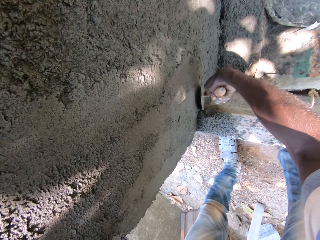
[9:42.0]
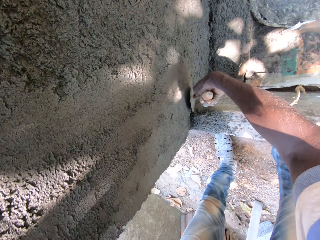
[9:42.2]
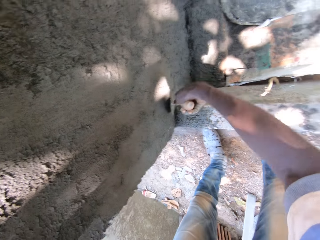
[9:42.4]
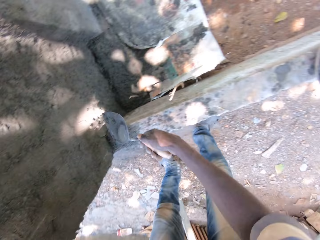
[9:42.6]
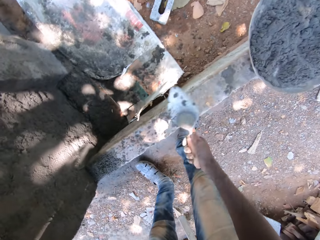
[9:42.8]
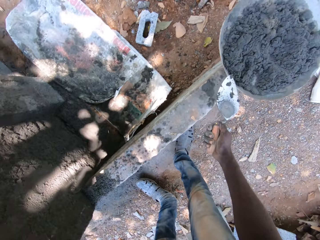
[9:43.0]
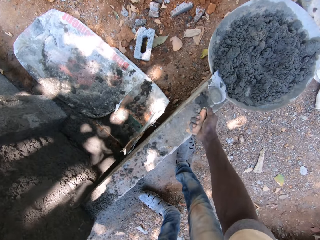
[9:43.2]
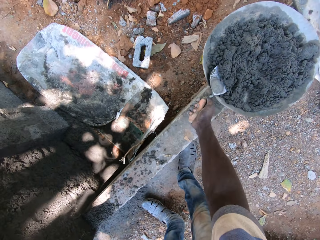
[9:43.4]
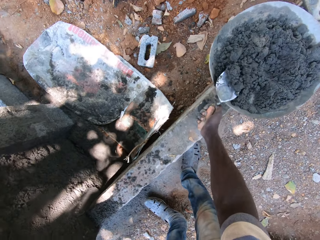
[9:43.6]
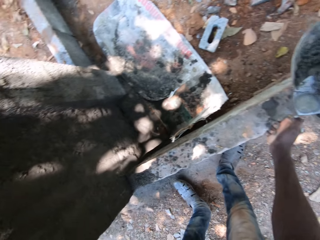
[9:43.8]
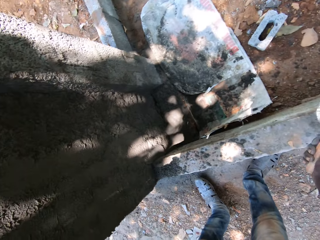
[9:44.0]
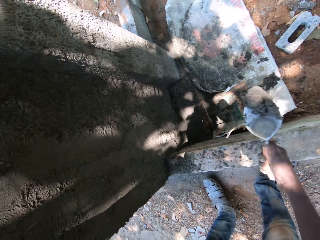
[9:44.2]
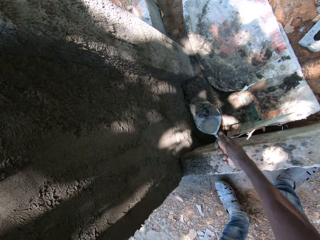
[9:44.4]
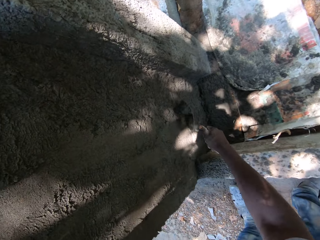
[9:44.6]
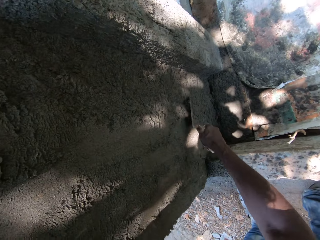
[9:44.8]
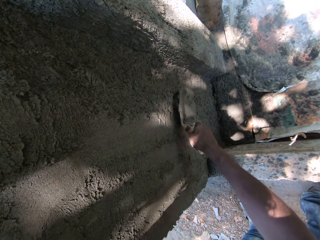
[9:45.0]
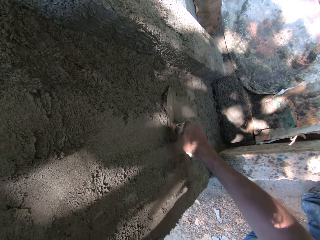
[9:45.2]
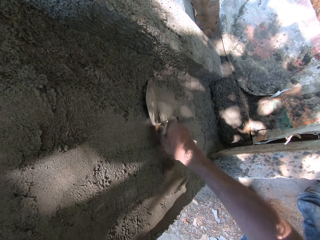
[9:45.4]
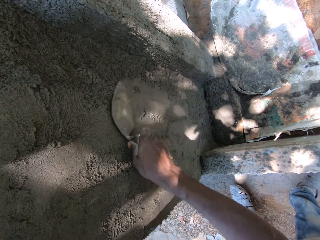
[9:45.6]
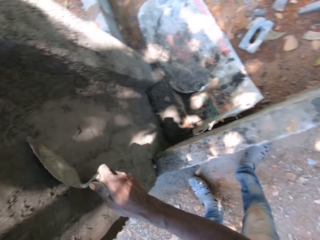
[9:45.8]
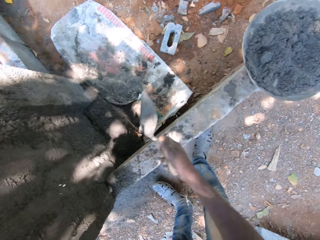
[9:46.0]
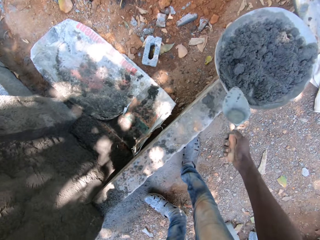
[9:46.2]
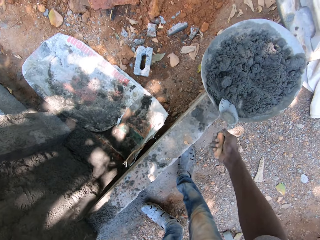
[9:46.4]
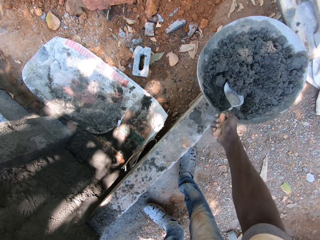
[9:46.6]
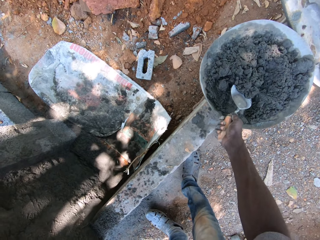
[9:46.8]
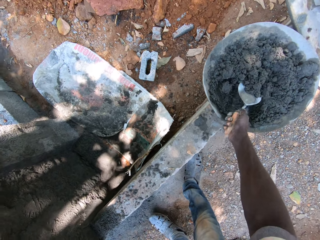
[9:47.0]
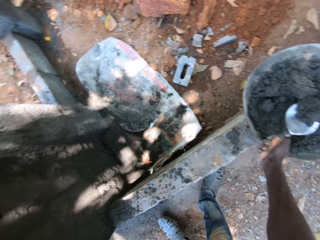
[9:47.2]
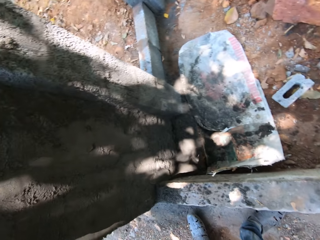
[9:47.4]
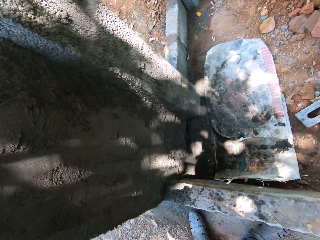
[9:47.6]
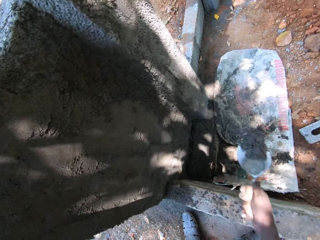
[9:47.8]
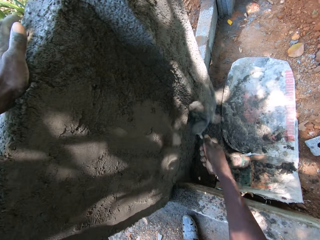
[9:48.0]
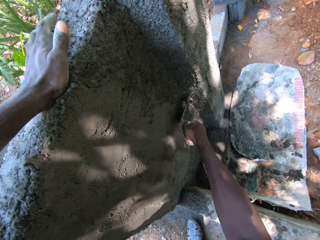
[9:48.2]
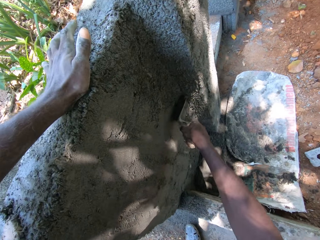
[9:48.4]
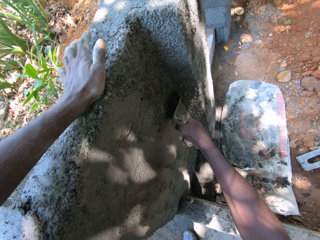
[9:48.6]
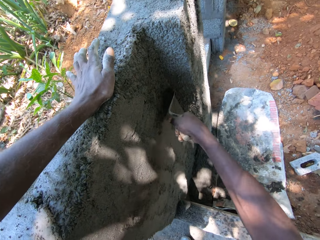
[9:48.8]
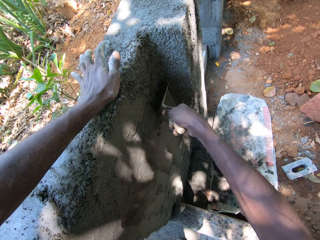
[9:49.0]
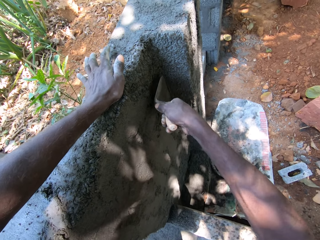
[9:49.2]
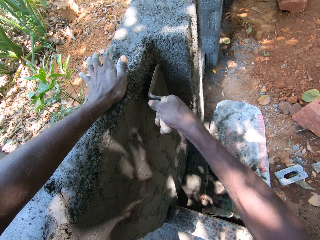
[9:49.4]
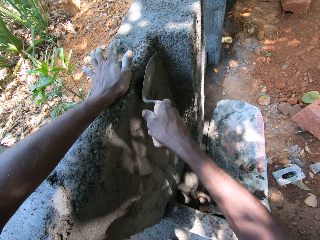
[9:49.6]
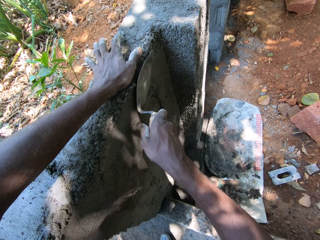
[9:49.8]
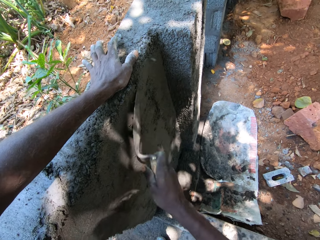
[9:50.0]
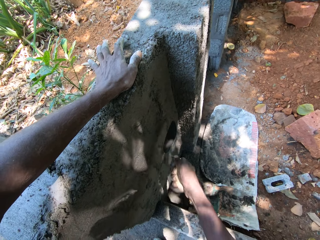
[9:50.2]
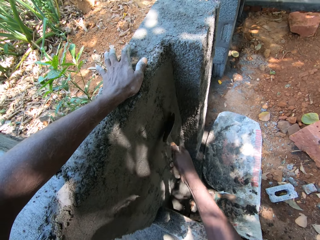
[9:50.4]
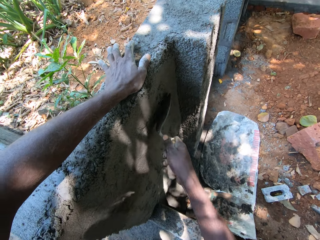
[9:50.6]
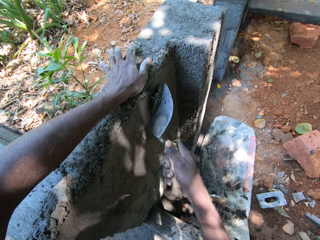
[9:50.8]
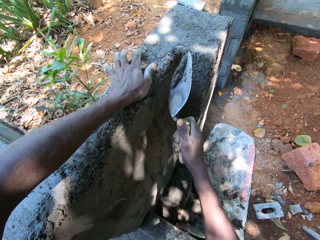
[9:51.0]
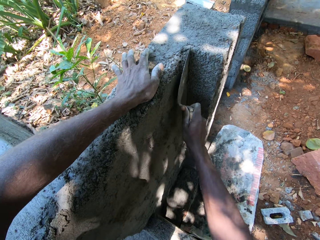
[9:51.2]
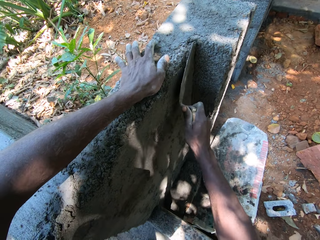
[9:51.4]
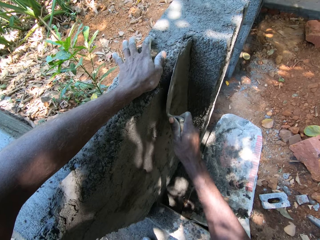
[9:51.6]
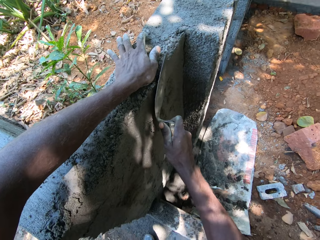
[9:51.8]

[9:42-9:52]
The camera wearer takes the cement mixture from the hand pan with the hand trowel in his right hand. He plasters the fence with the cement mixture in the hand trowel in his right hand. He takes the cement mixture from the hand pan with the hand trowel in his right hand. He plasters the fence with the cement mixture in the hand trowel in his right hand.

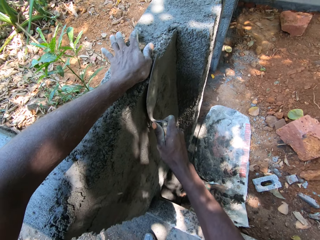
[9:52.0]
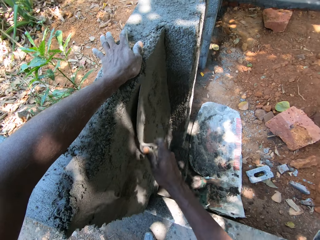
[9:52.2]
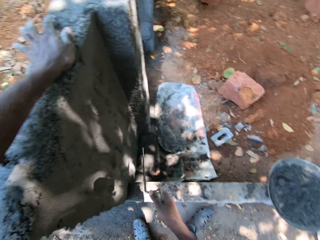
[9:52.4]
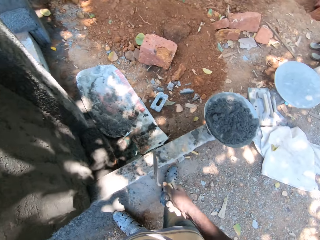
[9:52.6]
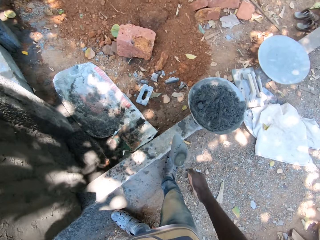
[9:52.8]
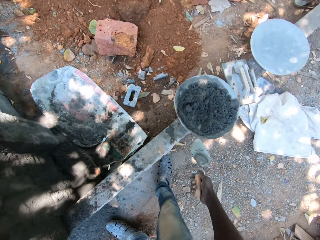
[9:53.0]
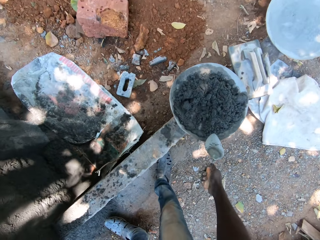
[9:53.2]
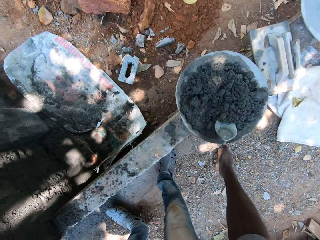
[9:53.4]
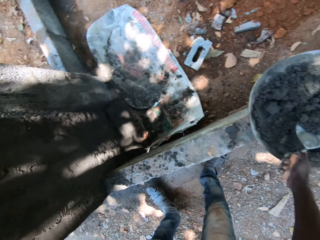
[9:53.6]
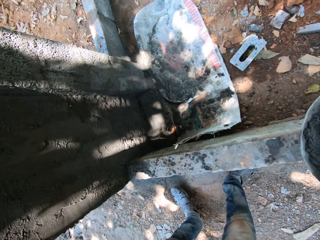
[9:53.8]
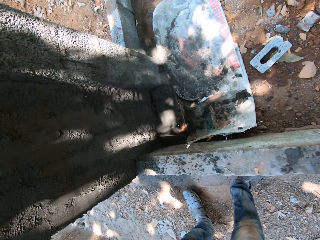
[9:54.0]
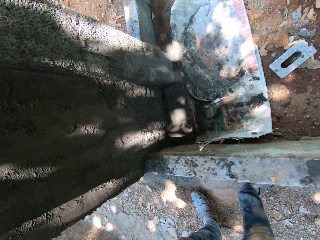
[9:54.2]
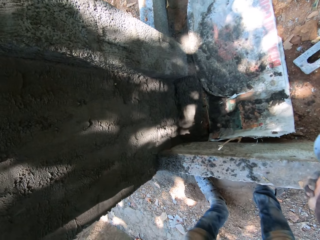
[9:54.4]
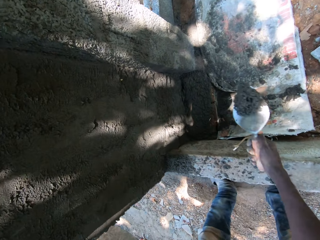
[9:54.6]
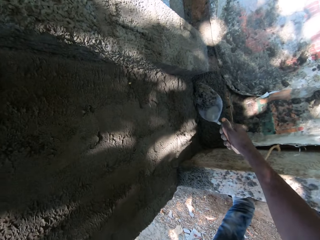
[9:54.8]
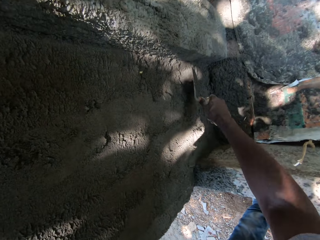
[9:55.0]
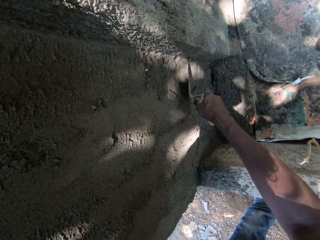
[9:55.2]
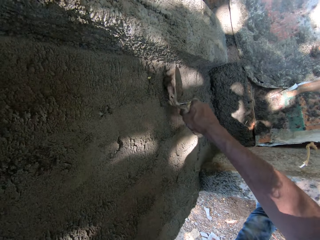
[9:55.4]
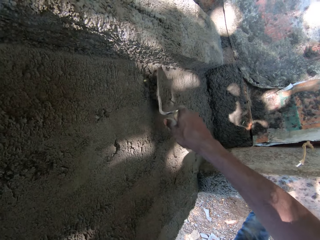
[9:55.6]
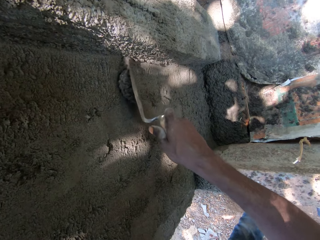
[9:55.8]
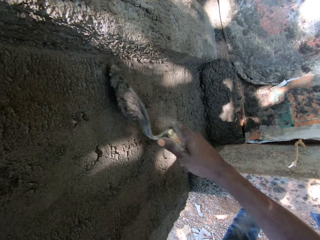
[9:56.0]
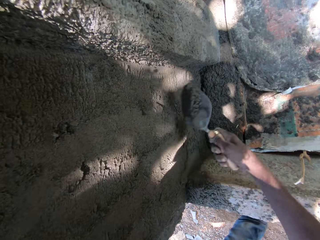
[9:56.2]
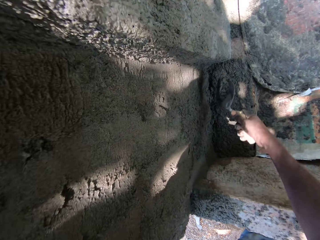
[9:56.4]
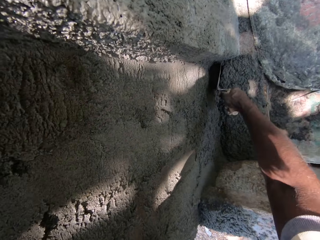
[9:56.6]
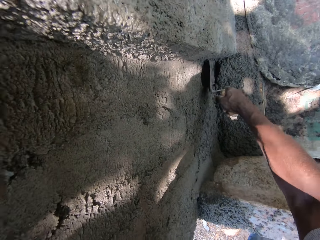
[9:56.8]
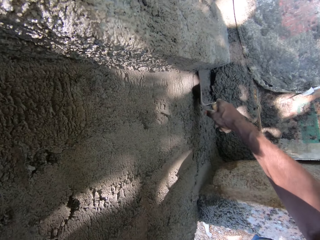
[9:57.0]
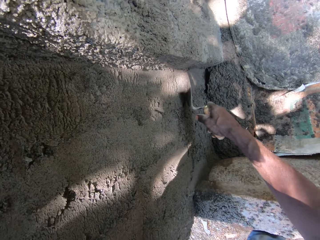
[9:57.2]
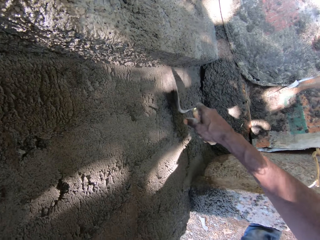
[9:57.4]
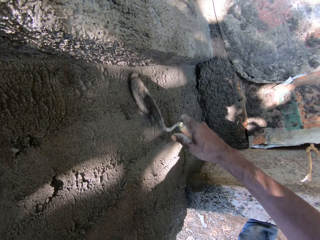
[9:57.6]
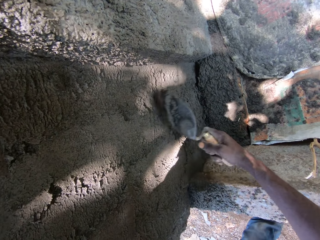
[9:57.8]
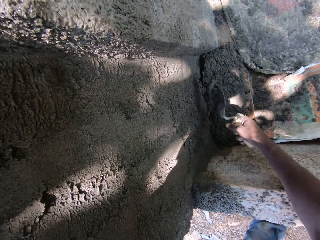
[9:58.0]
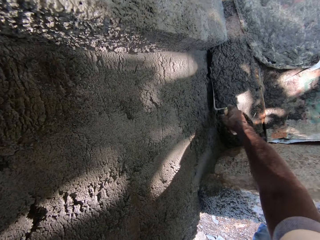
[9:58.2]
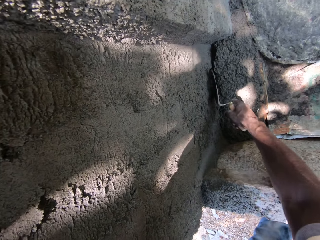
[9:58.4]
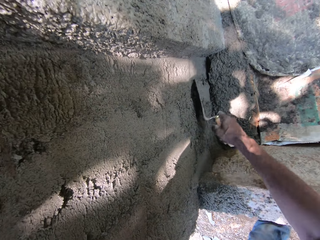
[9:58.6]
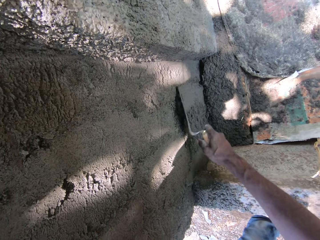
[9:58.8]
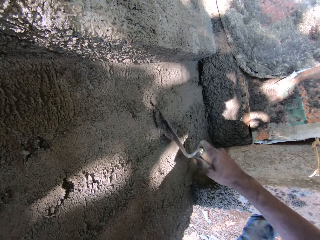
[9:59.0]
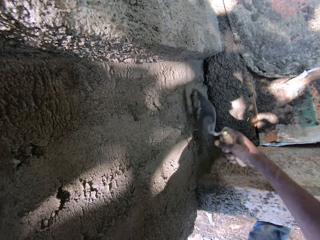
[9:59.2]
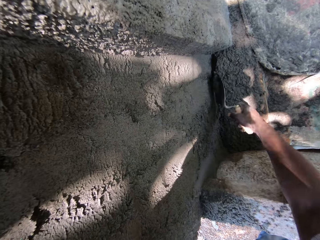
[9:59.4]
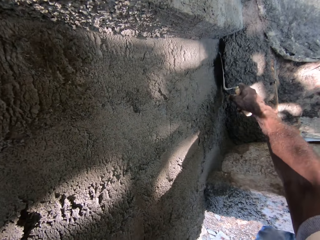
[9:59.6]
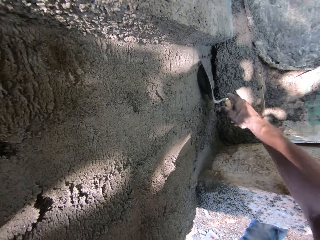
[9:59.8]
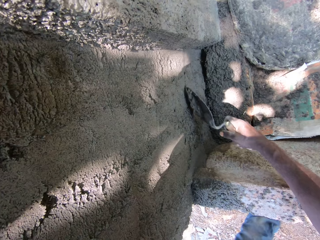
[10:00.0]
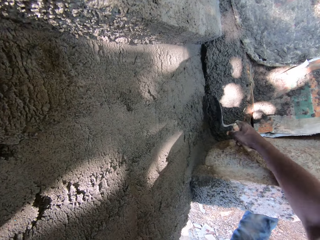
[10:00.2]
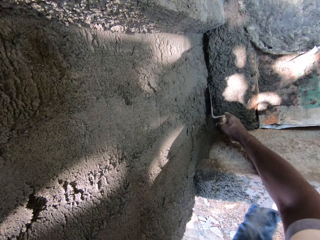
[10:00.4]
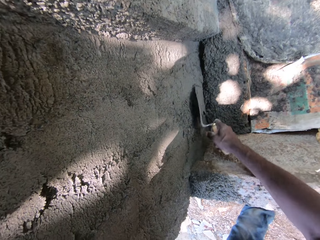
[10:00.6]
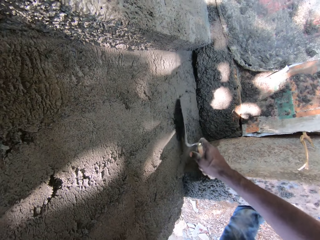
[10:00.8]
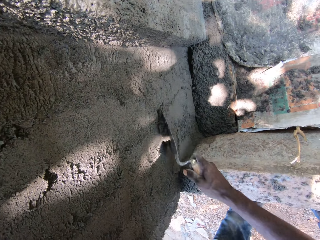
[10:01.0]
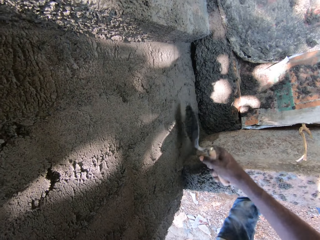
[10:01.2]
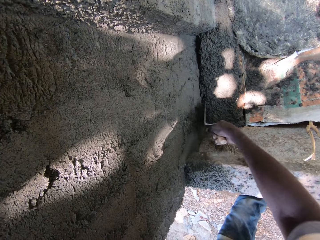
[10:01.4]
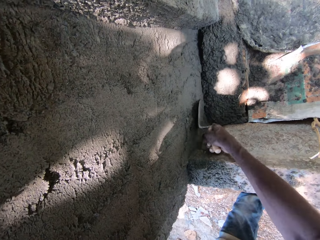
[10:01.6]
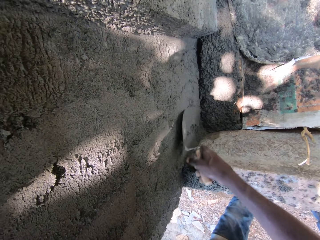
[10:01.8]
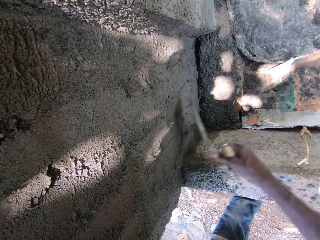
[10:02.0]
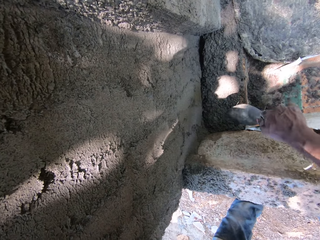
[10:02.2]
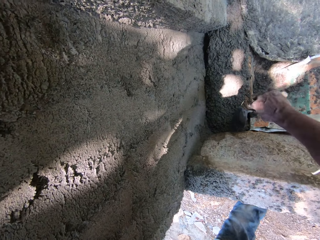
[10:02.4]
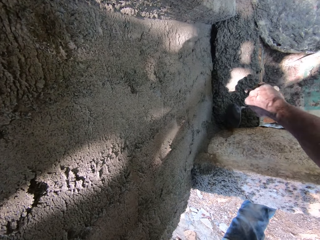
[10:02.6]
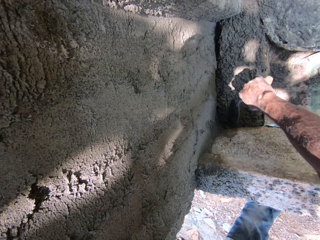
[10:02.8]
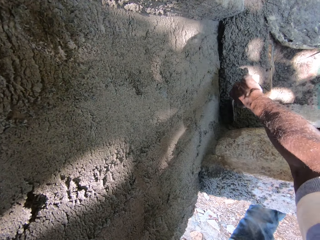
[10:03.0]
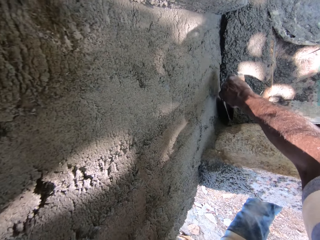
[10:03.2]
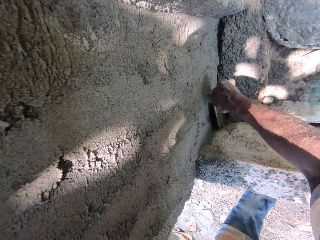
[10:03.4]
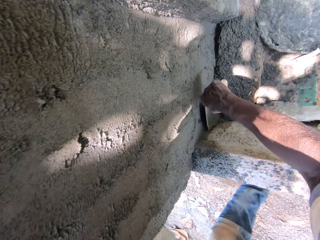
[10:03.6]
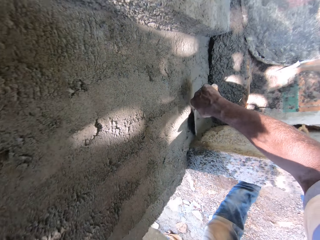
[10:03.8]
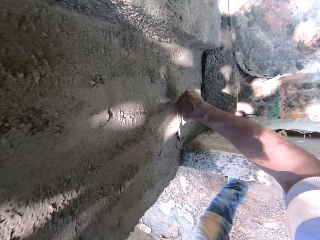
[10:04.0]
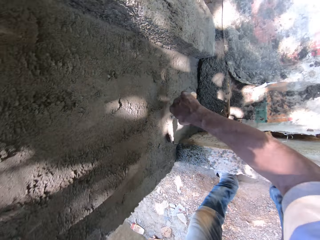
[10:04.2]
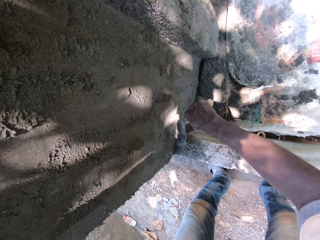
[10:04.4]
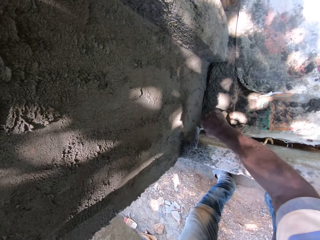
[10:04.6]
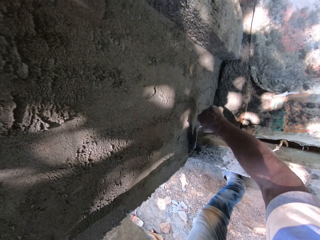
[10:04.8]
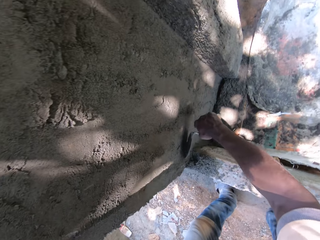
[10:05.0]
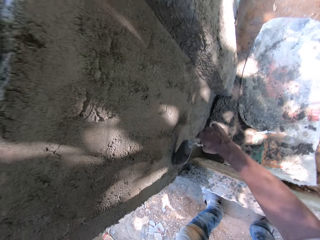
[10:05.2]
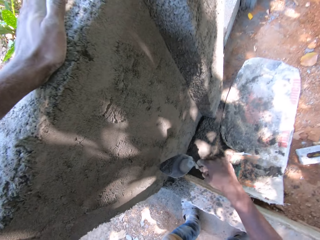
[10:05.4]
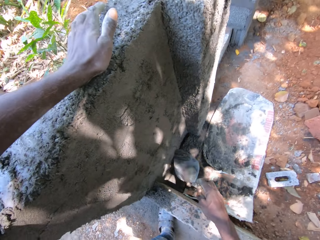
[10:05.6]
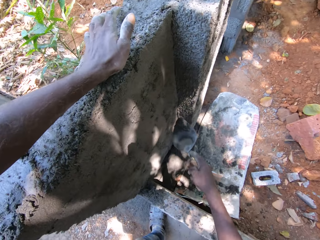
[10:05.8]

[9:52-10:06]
The camera wearer takes the cement mixture from the hand pan with the hand trowel in his right hand. He plasters the fence with the cement mixture in the hand trowel in his right hand.
